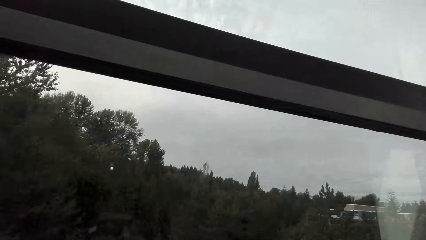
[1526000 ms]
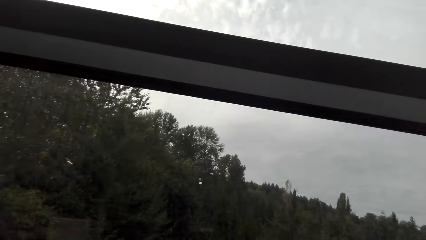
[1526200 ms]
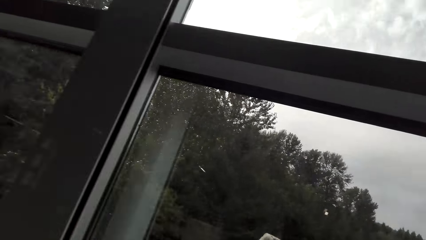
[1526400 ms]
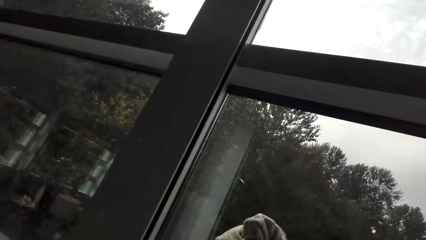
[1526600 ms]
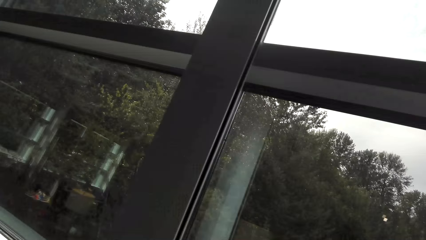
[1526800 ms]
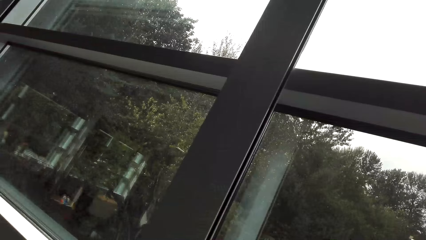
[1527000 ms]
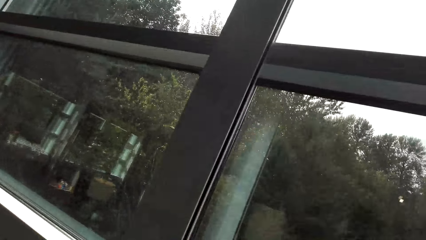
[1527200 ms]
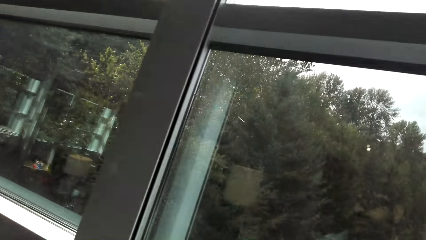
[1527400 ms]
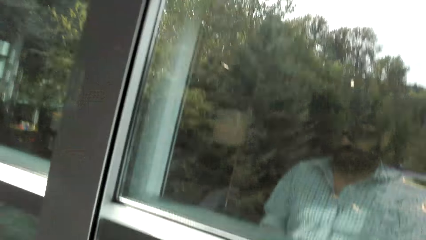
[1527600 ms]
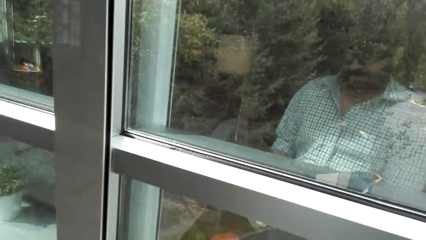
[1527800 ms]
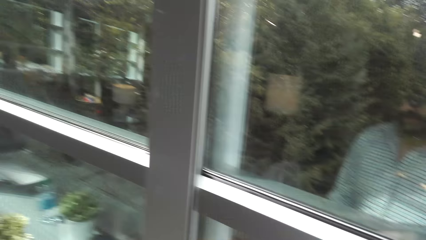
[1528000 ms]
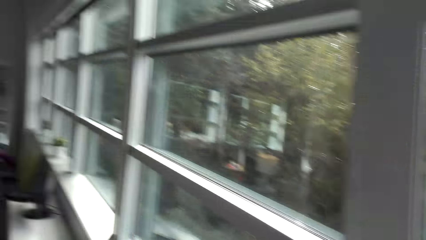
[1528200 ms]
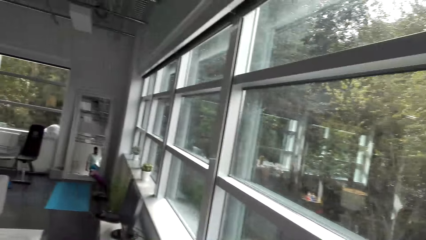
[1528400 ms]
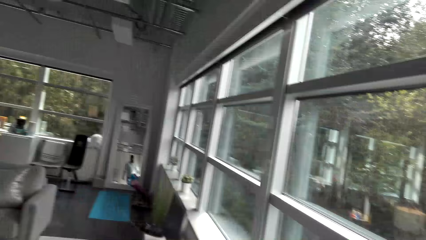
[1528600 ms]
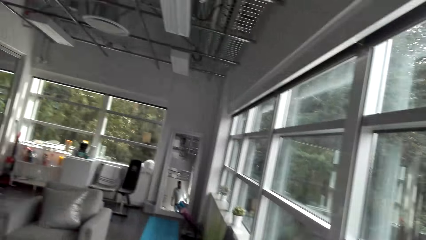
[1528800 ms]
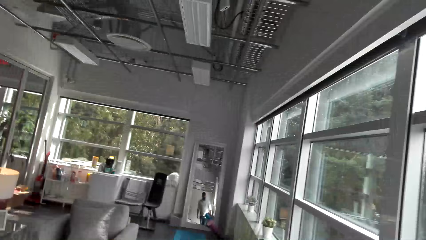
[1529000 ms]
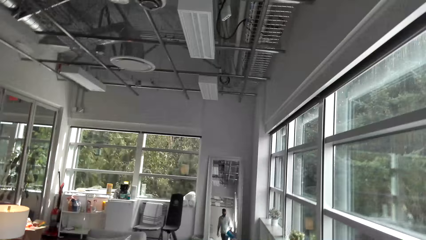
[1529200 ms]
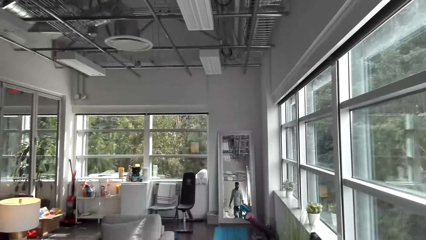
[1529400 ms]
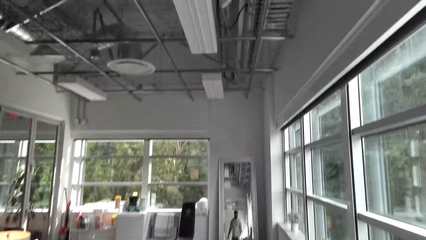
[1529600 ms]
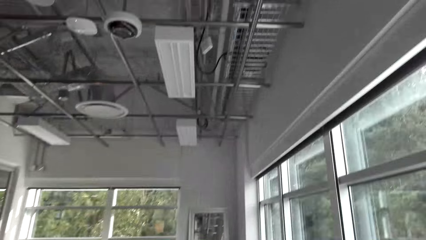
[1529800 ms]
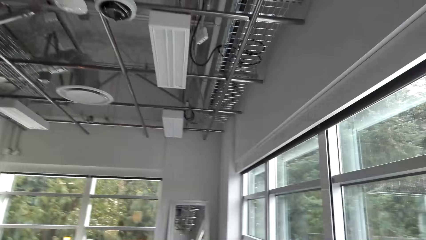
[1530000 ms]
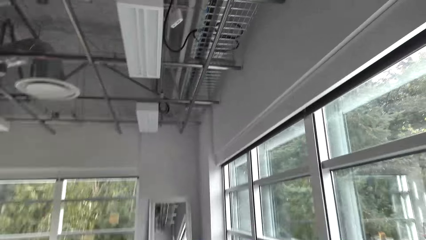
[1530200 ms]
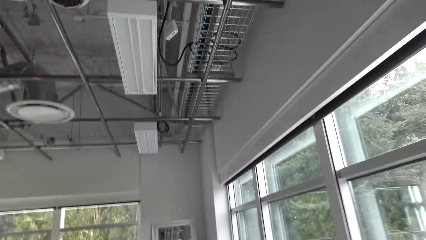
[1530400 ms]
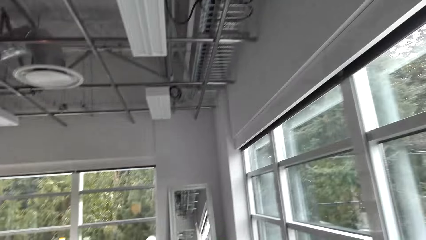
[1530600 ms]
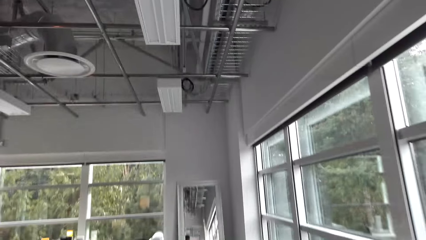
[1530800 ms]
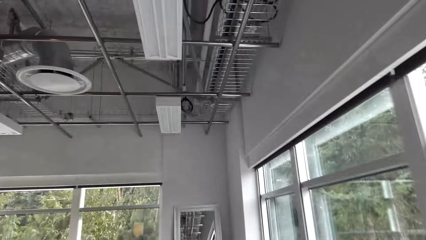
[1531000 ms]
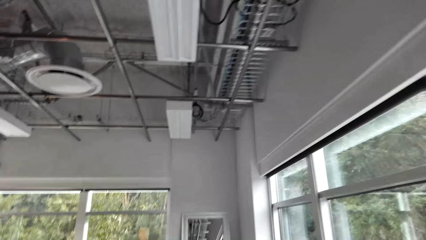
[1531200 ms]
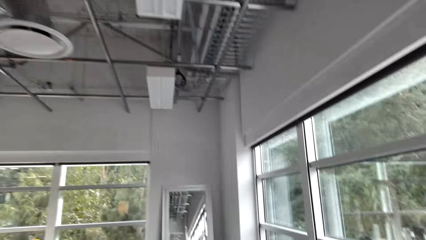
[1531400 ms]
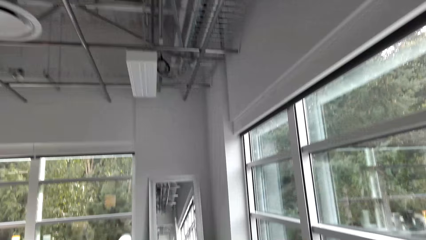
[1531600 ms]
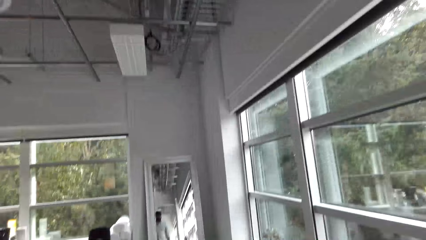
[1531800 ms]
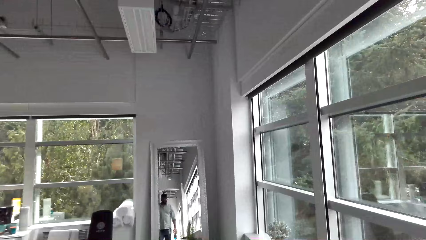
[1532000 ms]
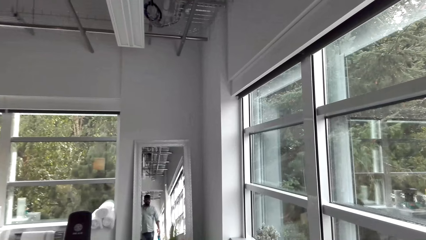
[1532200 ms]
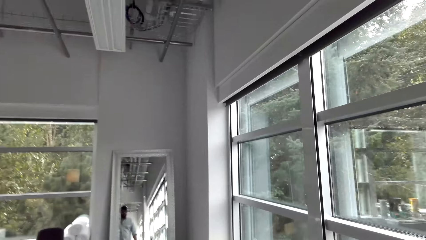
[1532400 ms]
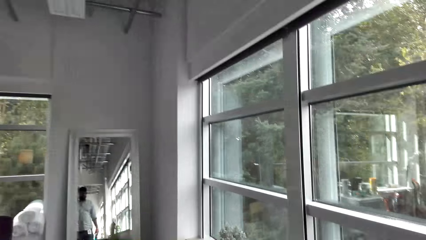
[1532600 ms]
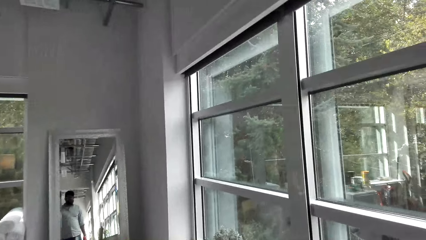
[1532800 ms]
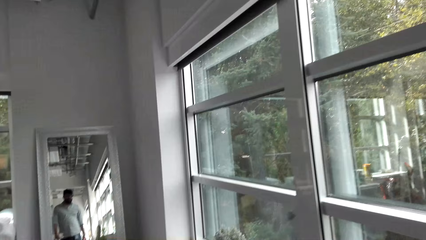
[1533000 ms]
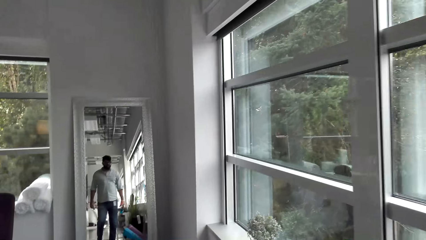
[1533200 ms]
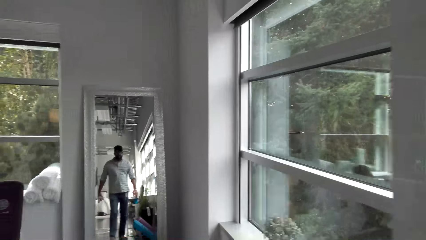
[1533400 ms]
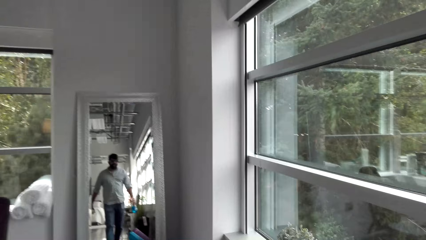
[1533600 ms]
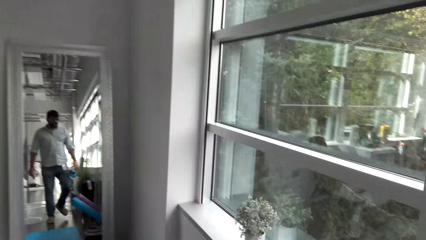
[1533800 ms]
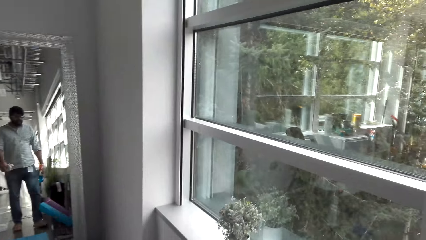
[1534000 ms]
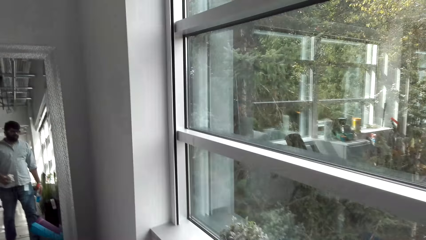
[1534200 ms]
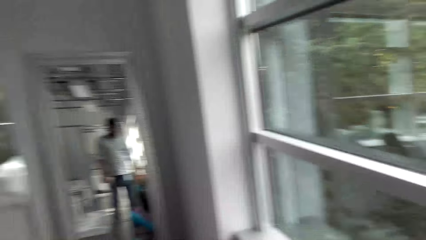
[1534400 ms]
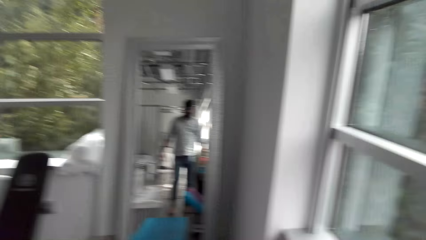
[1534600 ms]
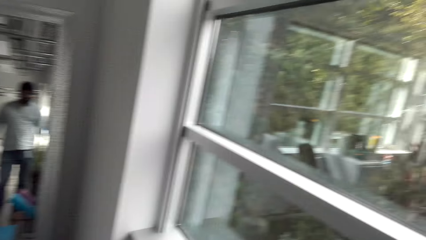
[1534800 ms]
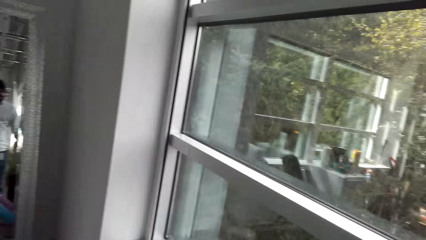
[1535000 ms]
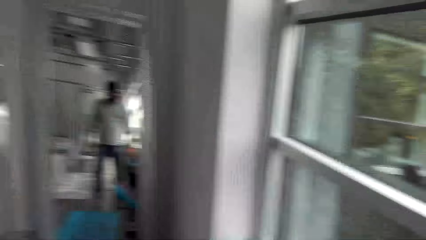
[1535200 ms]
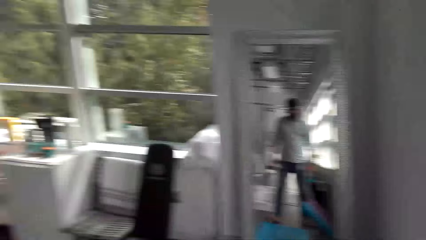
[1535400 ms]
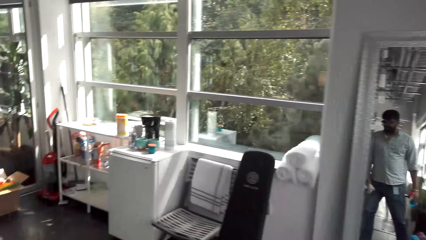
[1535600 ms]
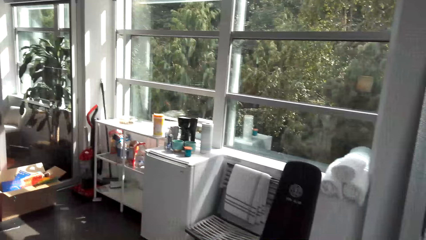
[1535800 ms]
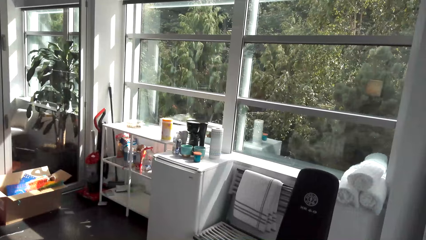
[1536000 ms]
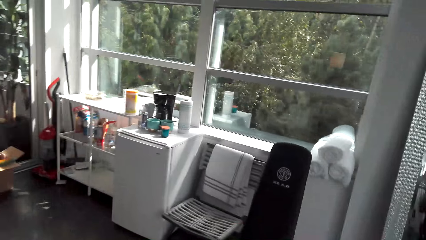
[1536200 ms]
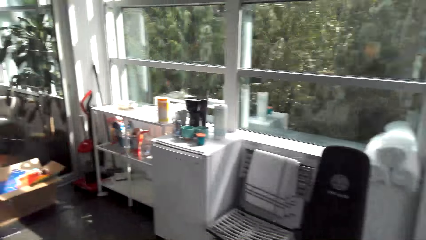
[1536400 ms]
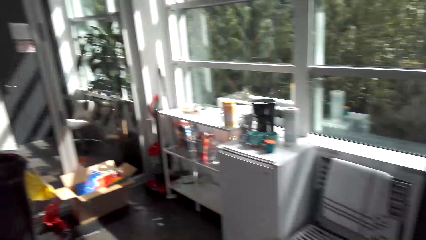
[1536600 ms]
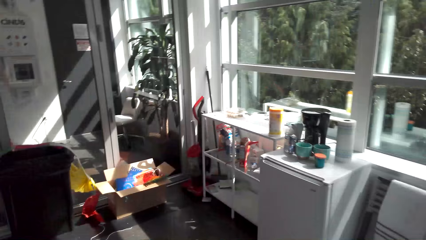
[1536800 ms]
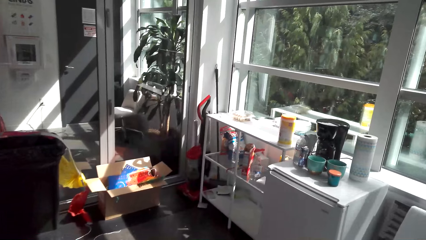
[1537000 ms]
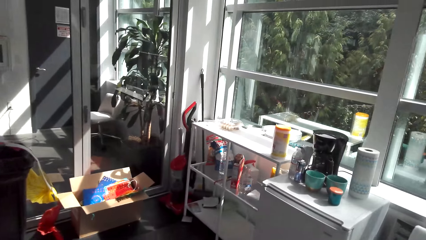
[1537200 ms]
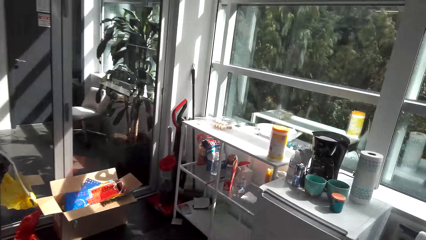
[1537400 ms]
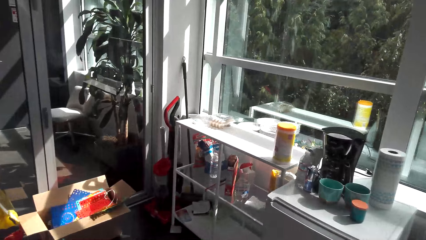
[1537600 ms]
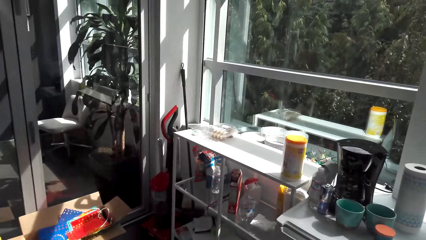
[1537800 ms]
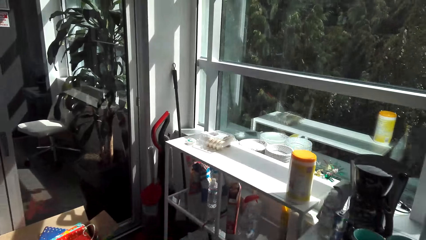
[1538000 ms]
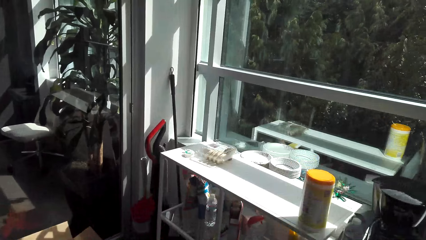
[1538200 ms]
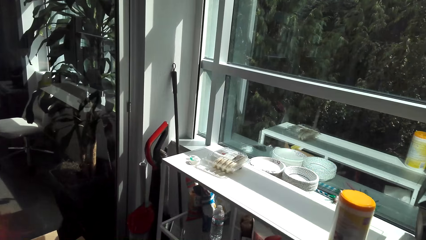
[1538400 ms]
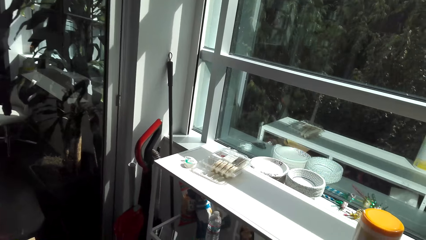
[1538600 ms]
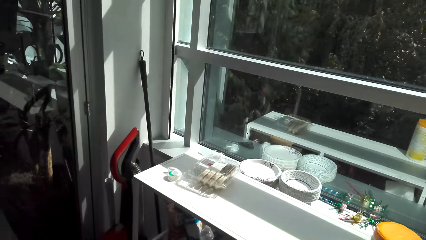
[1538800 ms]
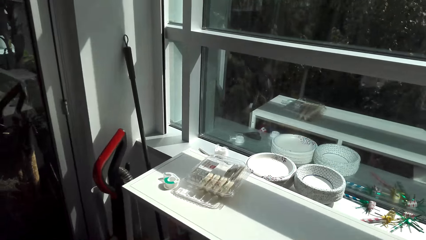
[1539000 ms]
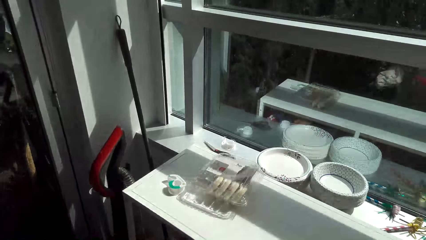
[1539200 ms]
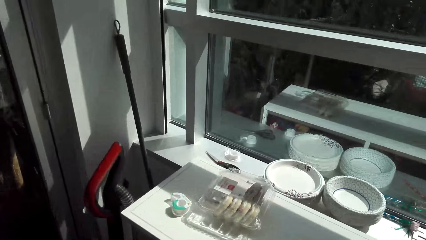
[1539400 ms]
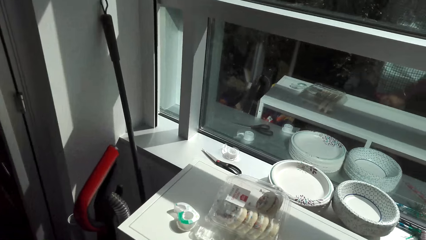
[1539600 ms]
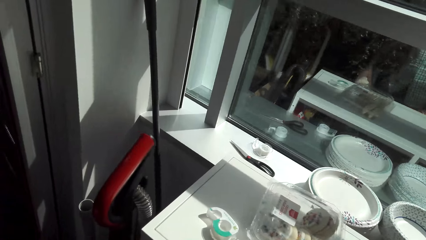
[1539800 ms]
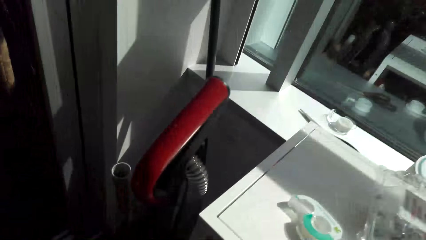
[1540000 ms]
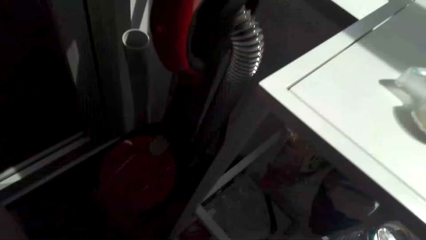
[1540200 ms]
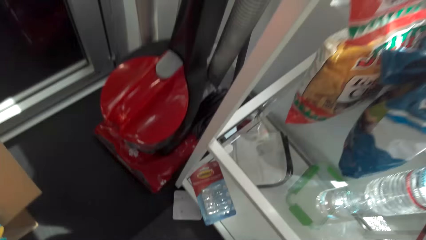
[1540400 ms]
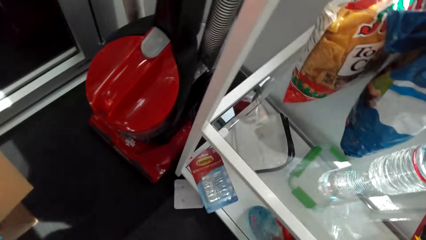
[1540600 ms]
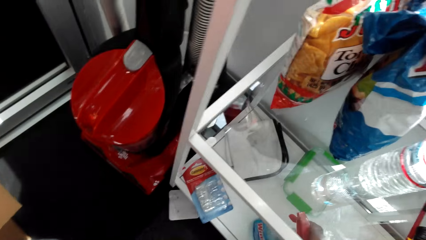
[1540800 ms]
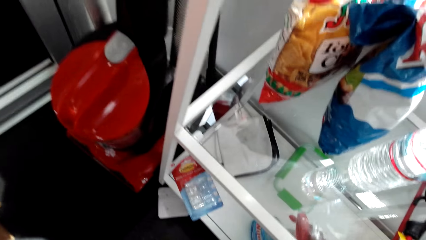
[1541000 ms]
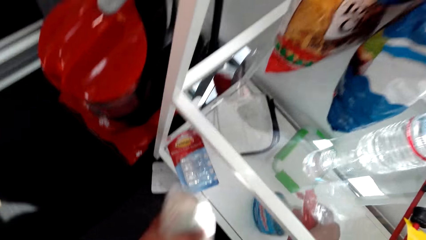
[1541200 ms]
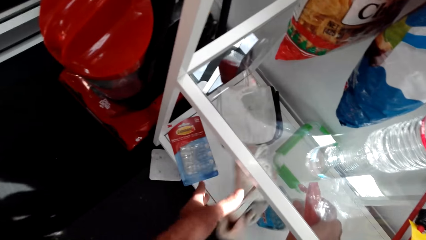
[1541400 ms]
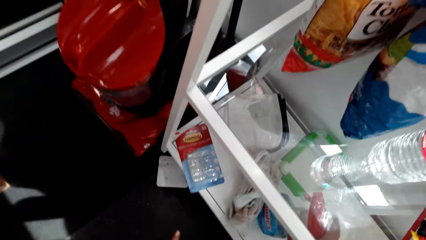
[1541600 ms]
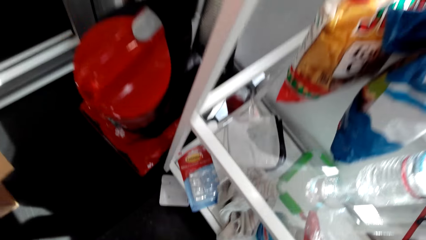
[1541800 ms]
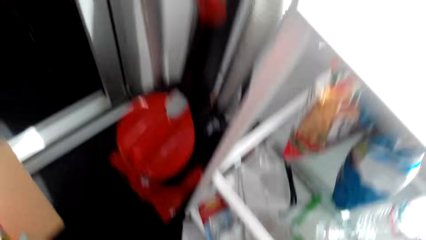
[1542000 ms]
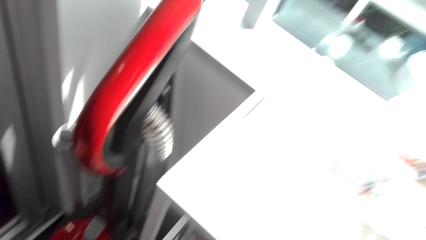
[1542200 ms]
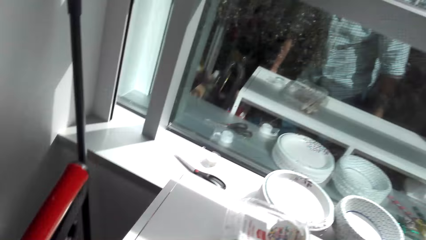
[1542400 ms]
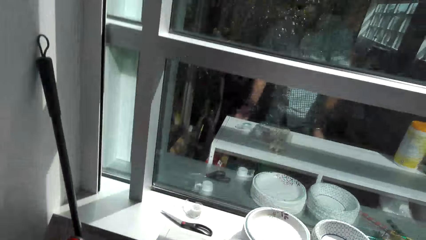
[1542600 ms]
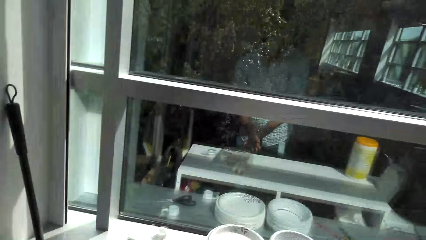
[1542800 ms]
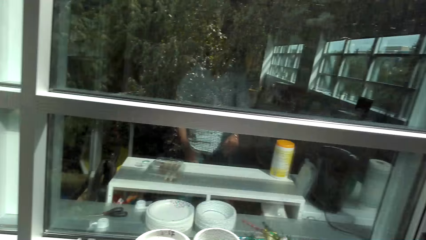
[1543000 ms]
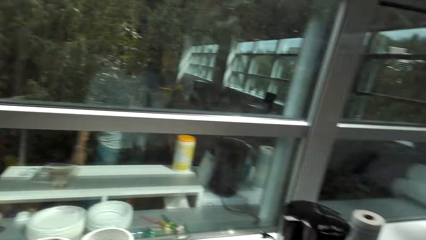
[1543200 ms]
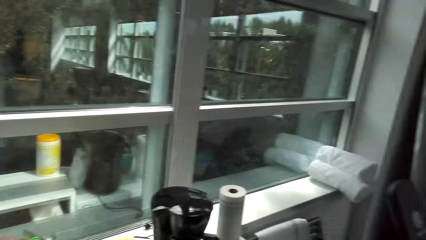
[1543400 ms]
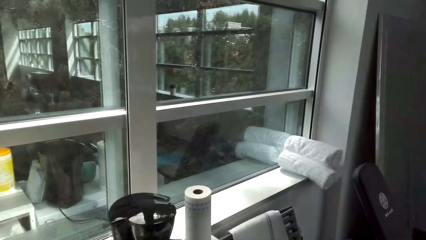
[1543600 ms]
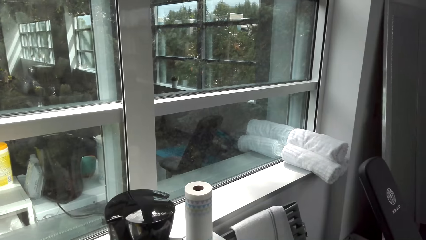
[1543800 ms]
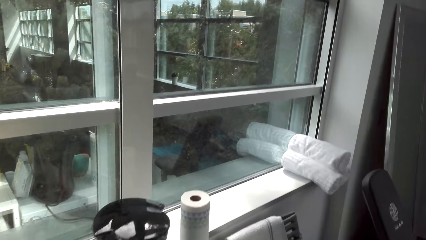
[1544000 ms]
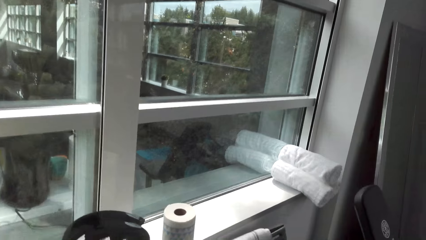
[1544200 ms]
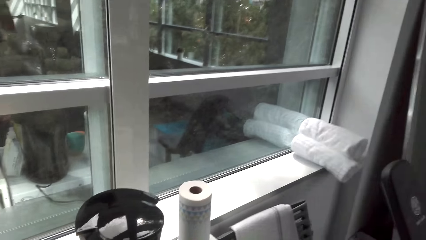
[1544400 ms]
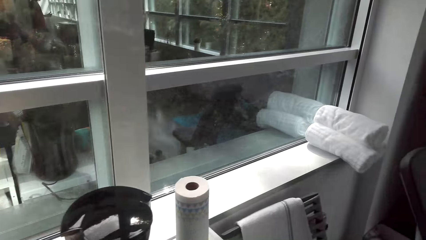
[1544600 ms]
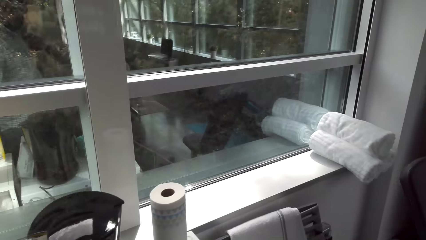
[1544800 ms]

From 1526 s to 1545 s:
The camera wearer carries the water bottle and towel to the countertop. They drop the bottle and towel under the countertop on the shelf. They converse with a man on his way in the room.
